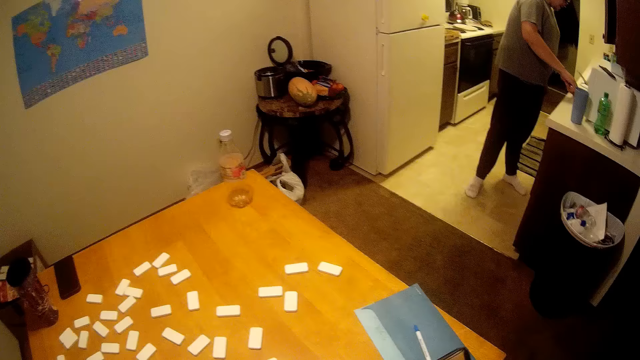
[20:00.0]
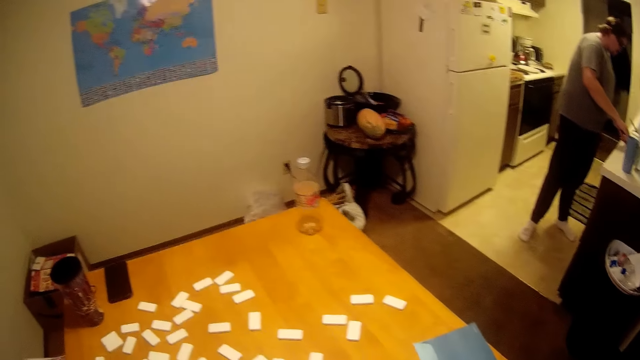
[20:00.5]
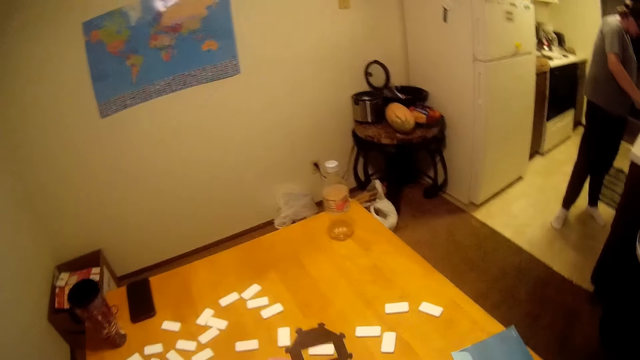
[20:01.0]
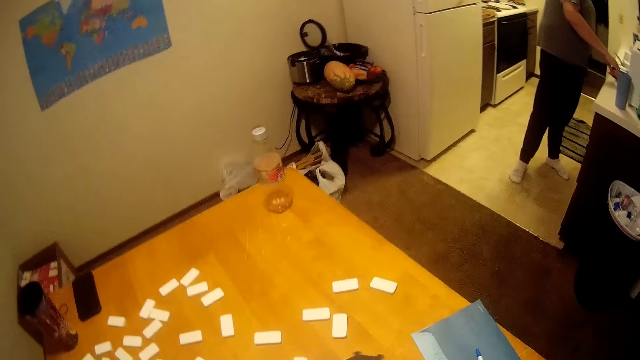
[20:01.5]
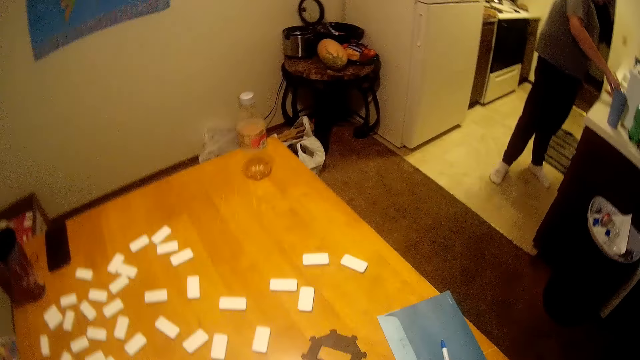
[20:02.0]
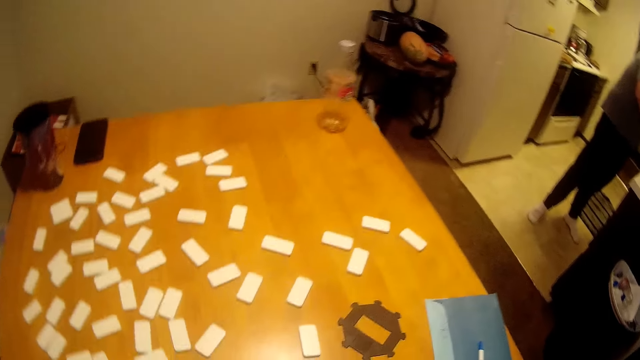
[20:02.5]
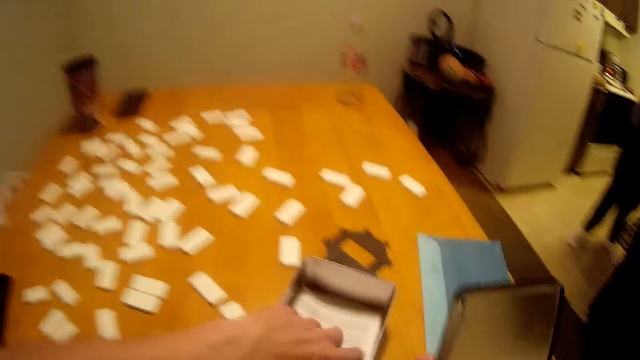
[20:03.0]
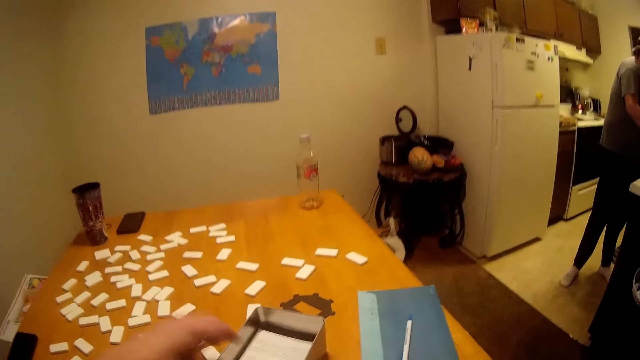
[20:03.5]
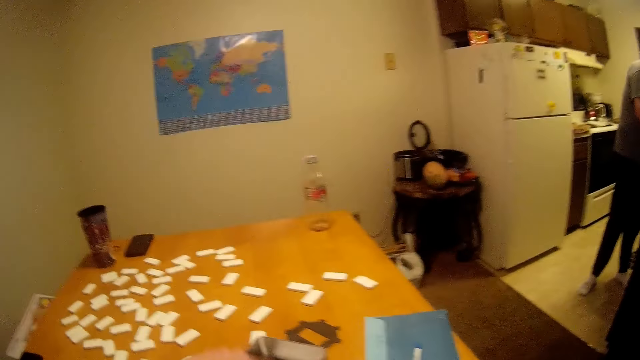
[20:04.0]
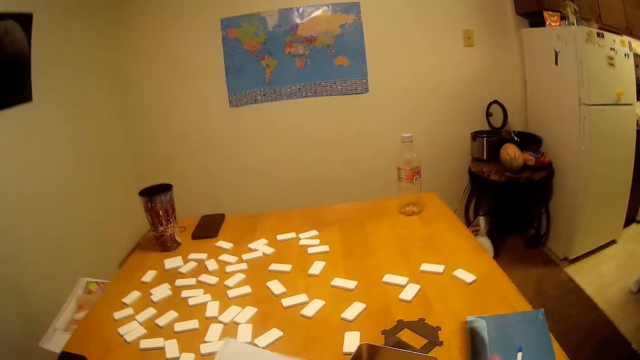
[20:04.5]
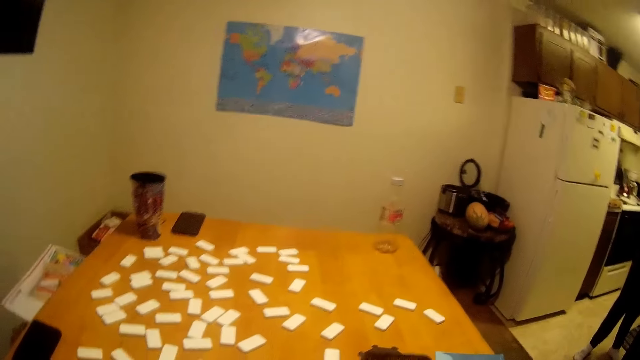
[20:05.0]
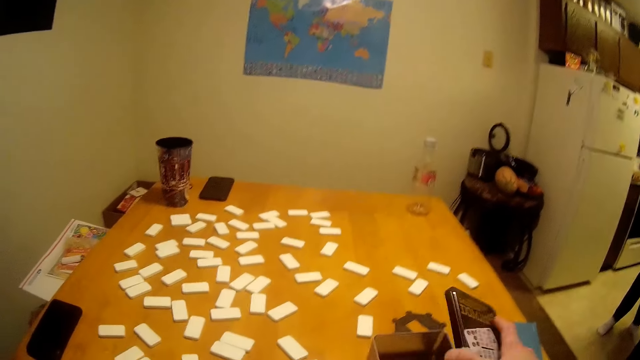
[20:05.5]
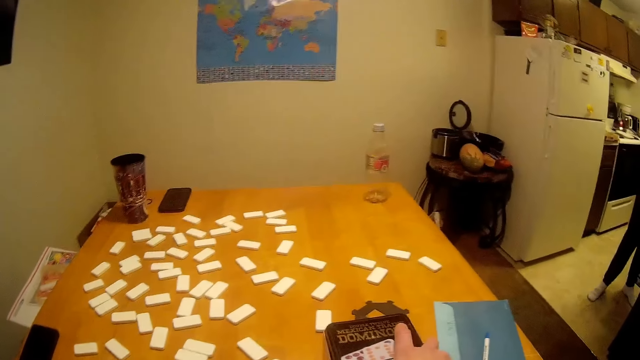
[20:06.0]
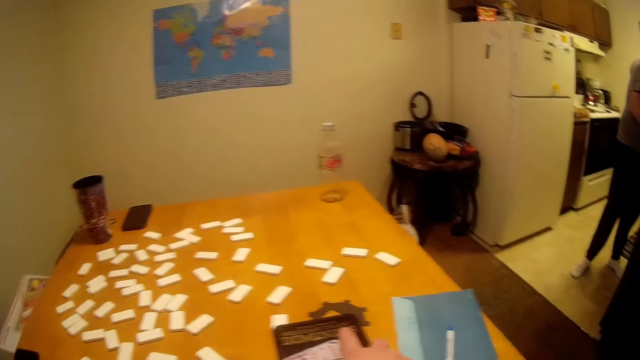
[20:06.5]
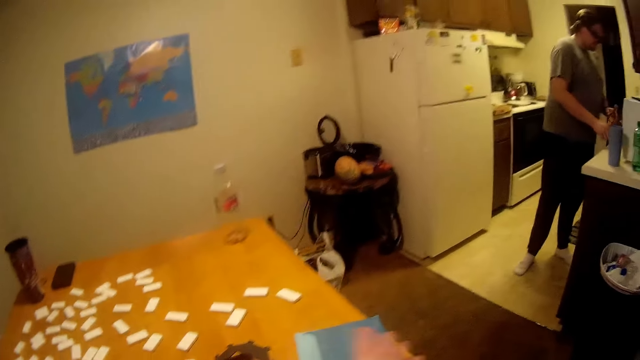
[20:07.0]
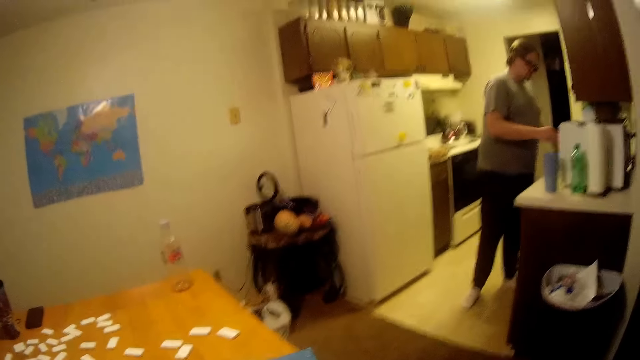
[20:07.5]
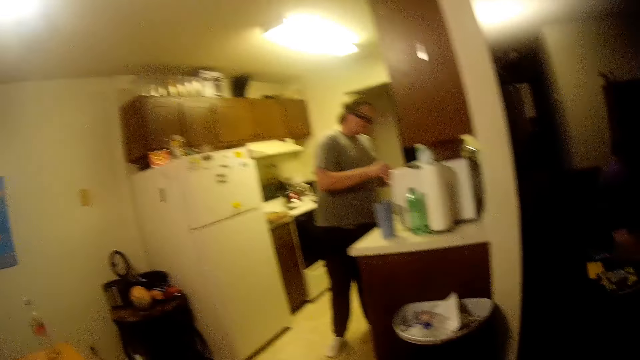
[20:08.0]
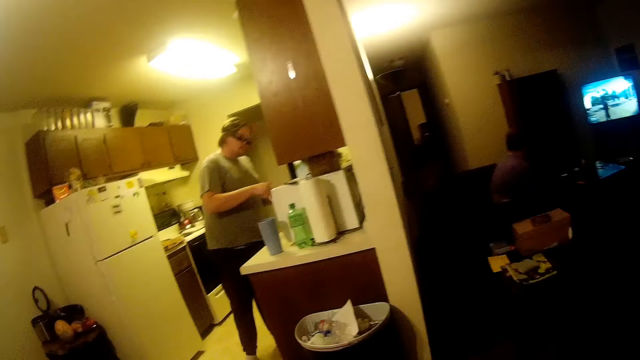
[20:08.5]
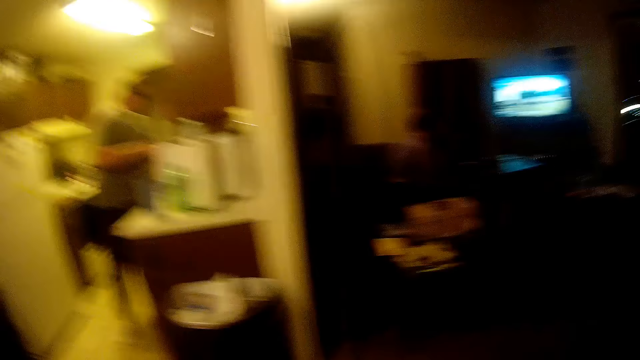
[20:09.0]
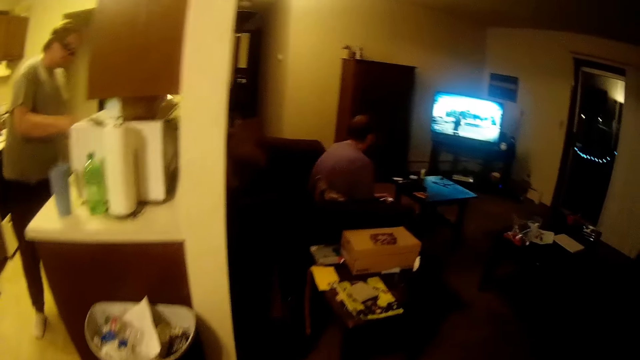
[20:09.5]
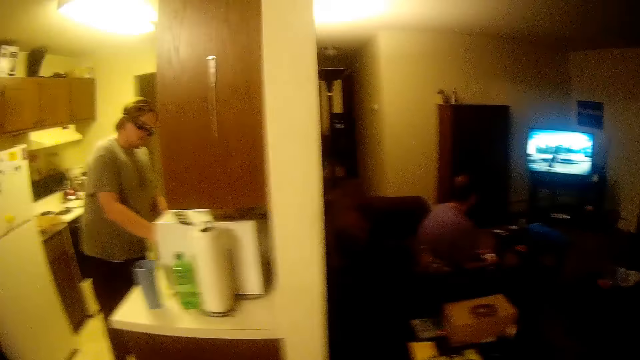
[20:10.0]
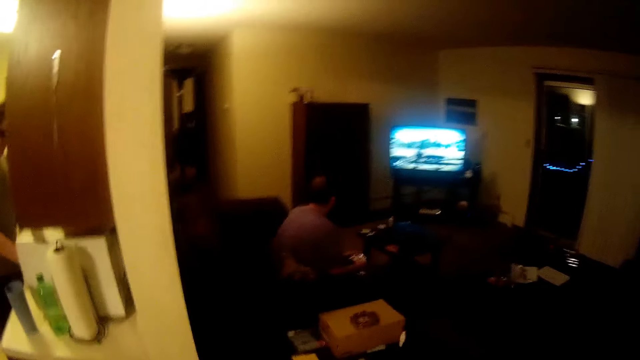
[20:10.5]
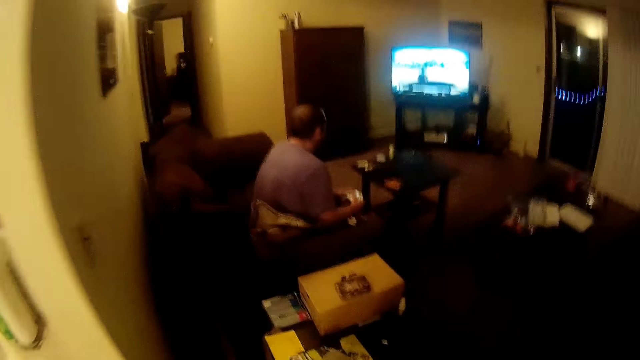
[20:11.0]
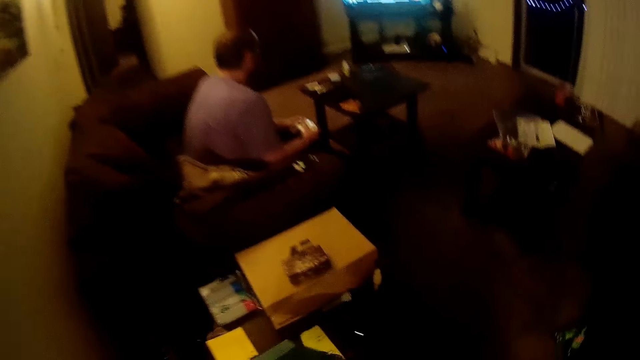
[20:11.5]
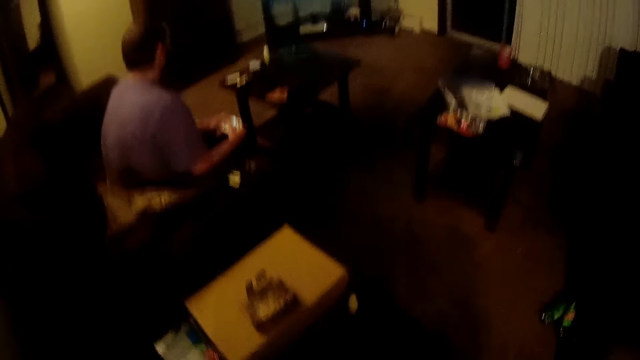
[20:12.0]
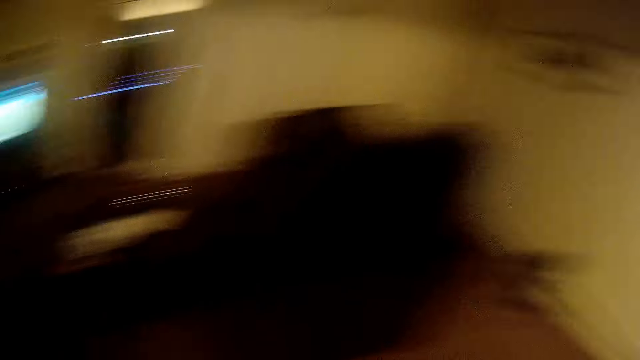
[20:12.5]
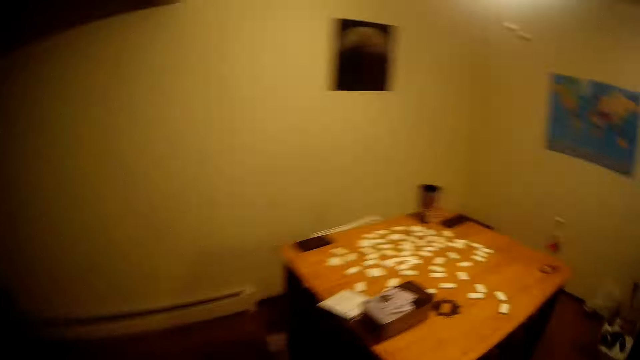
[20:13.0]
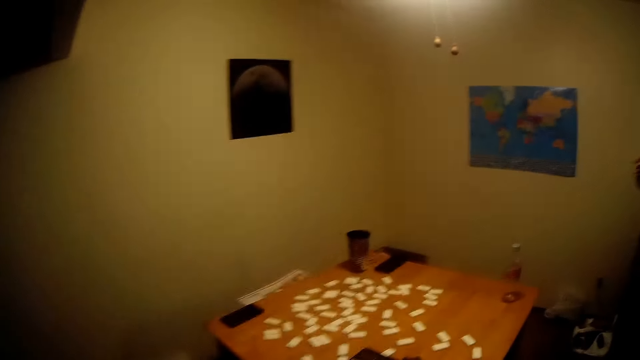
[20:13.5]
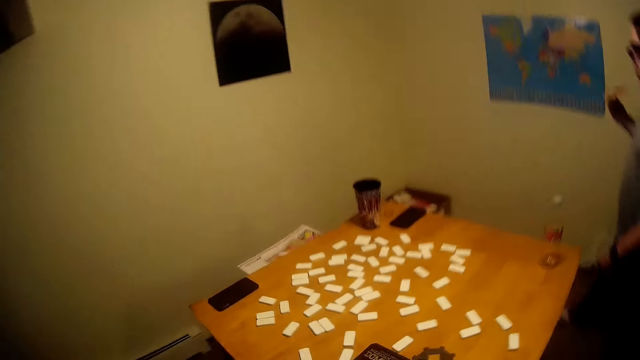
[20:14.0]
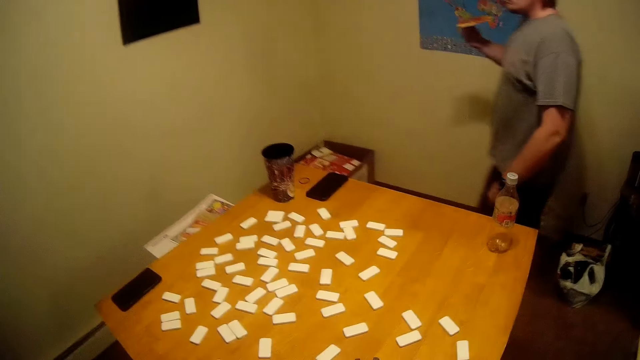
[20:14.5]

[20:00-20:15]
The camera wearer moves the blocks. They put the tin on the table. They lift a phone. They talk to a man. They pick a paper from the tin. They move the paper. They close the tin. They look around. The man talks to the camera wearer and moves his hands. The camera wearer talks to the man. They walk around. Another man looks at a TV. The camera wearer looks at the first man. The first man walks.

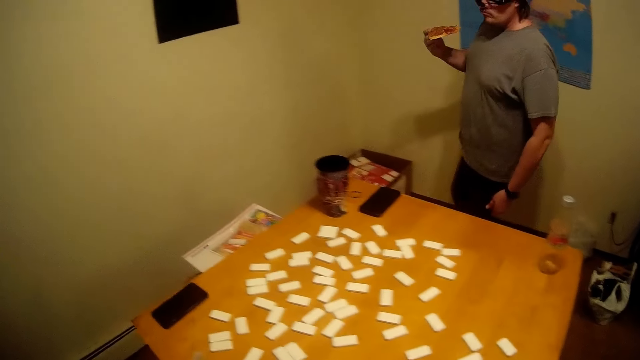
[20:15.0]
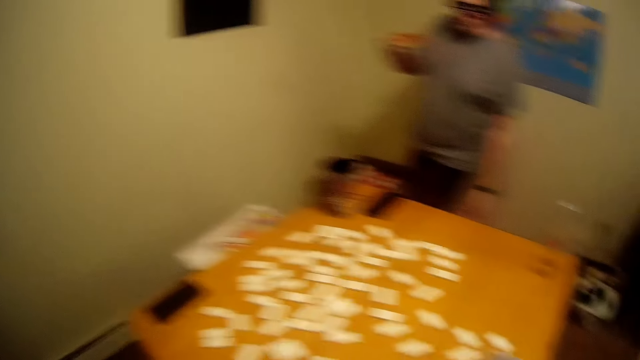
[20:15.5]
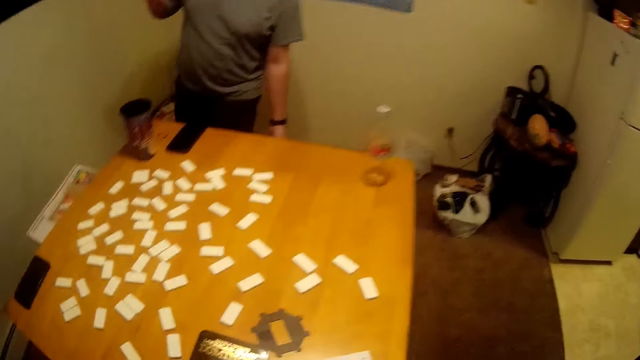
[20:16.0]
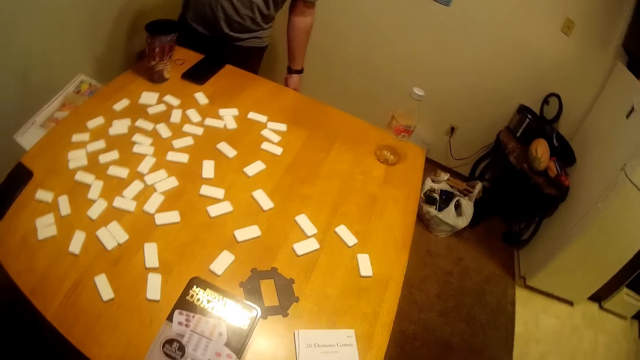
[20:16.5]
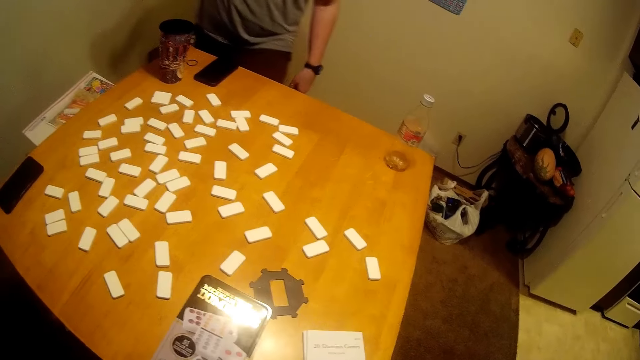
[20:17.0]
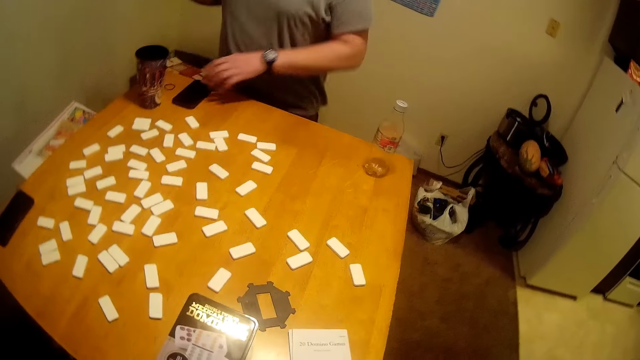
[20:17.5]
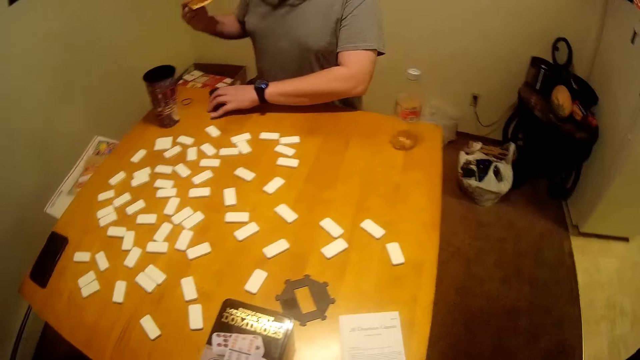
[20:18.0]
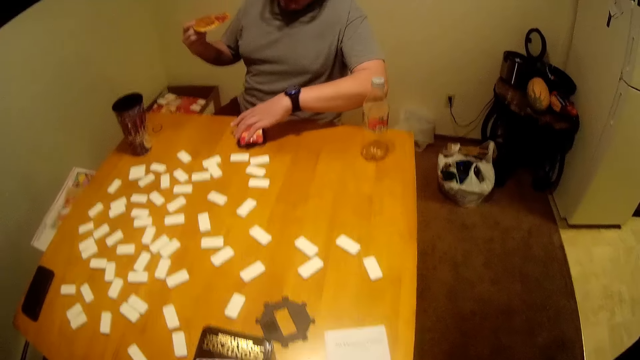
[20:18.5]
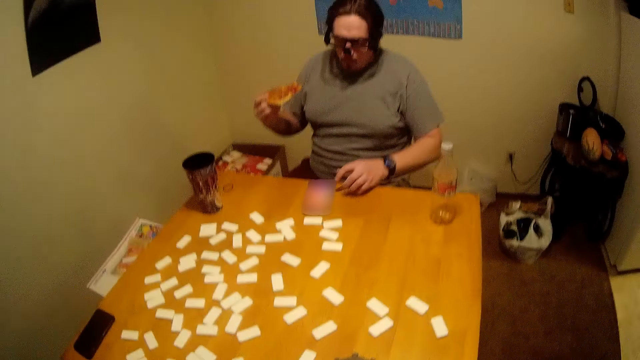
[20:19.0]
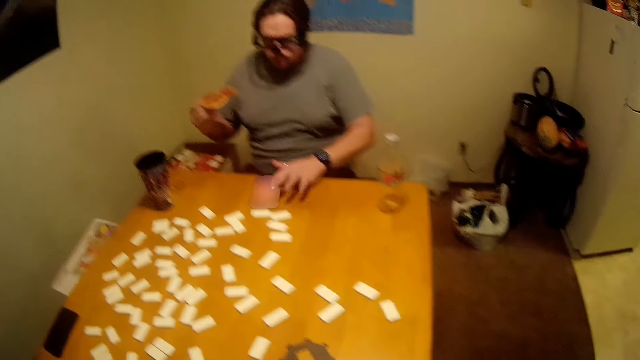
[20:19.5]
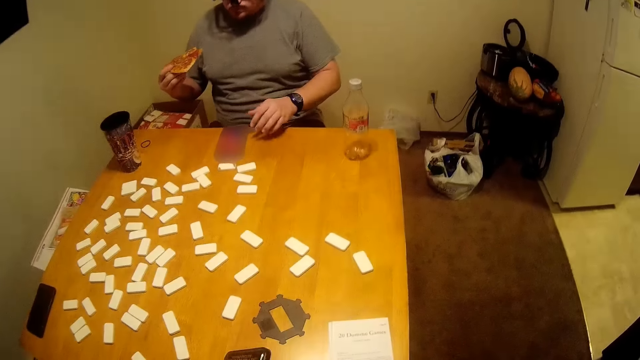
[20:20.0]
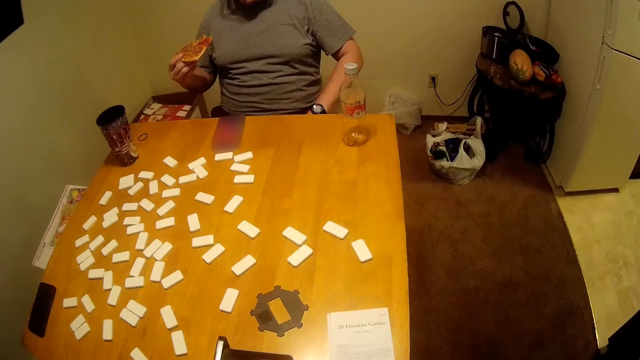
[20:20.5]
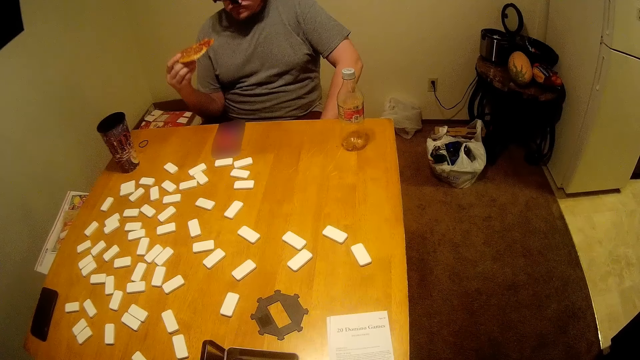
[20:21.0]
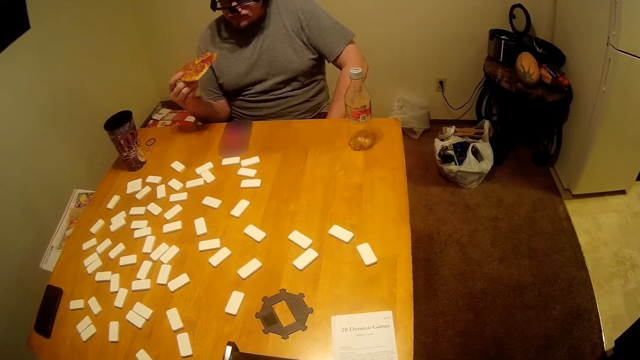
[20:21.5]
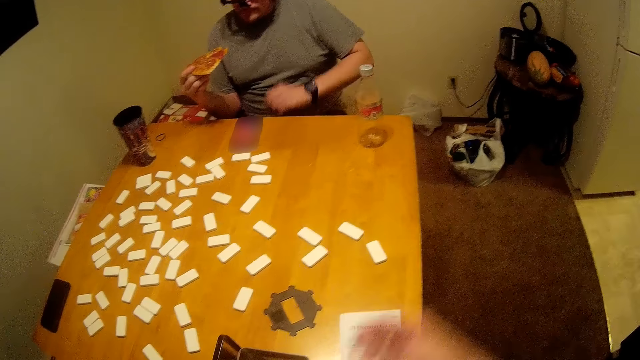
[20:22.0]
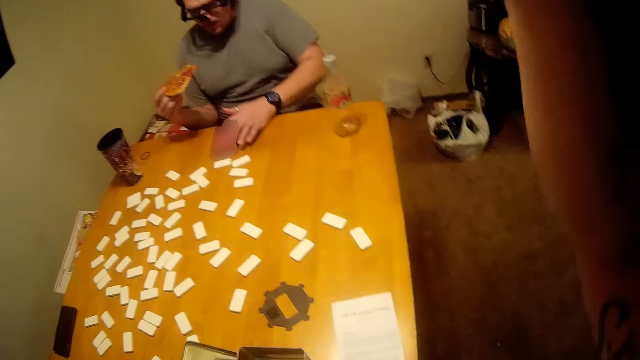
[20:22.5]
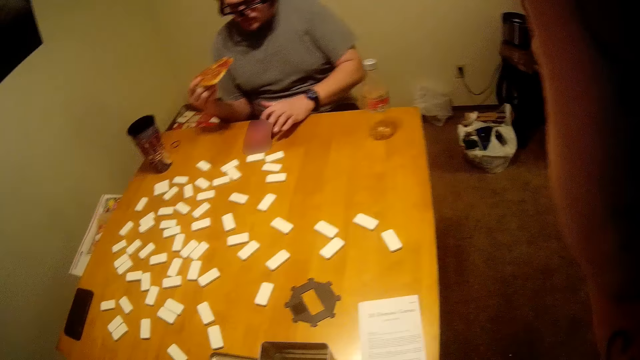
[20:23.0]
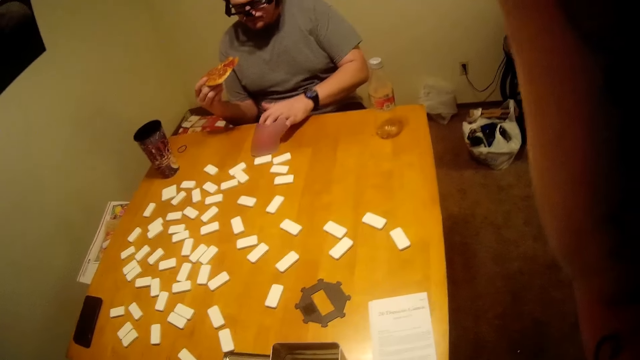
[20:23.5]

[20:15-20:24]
A man pushes the stool back and sits down. He grabs the phone, moves the phone, uses the phone and touches the phone screen. The camera wearer moves something. The man looks at the phone screen. The camera wearer lifts up the right hand. The man touches the phone screen.
